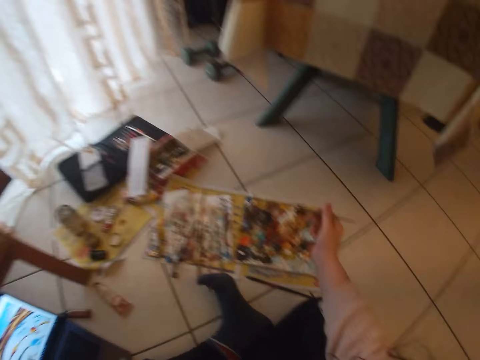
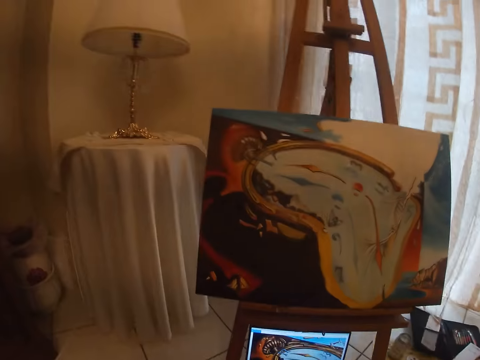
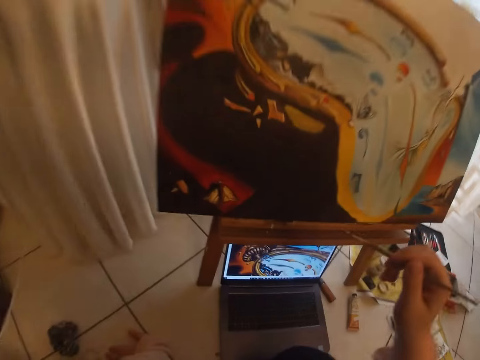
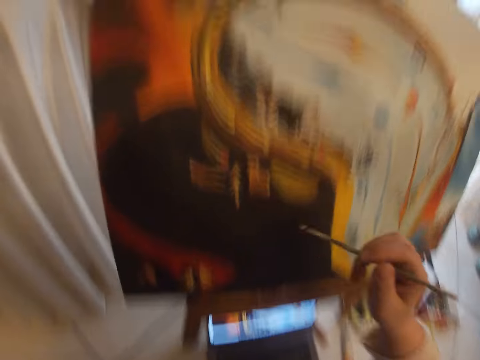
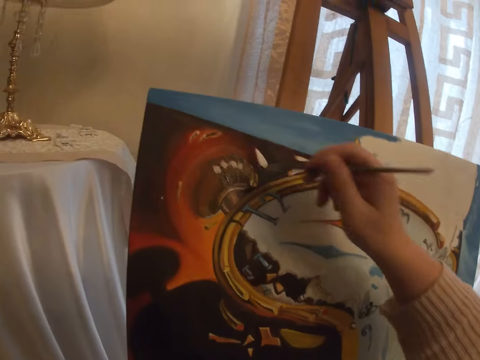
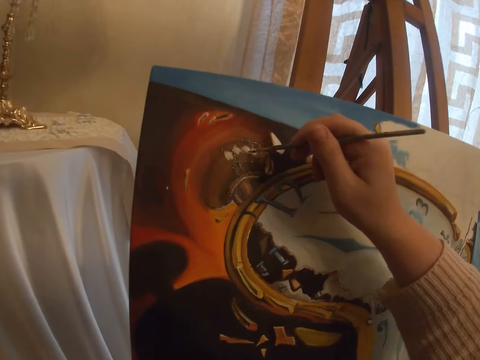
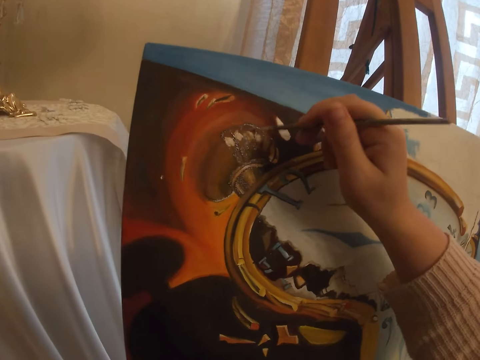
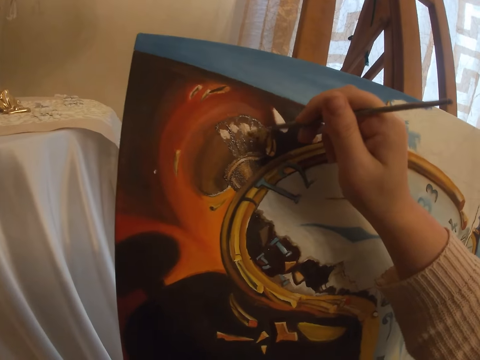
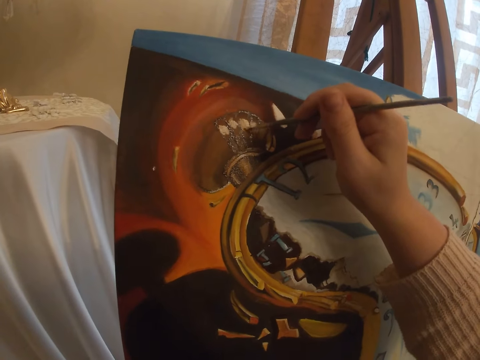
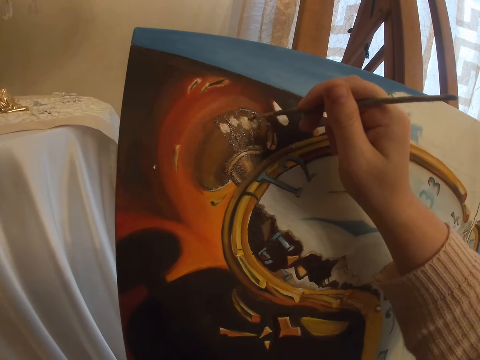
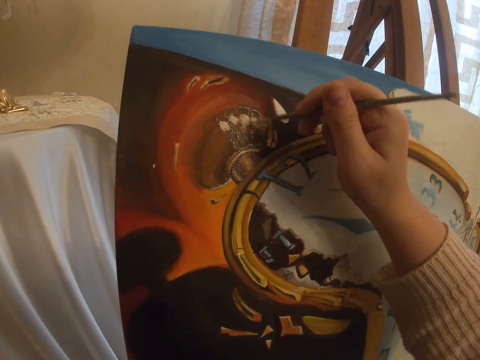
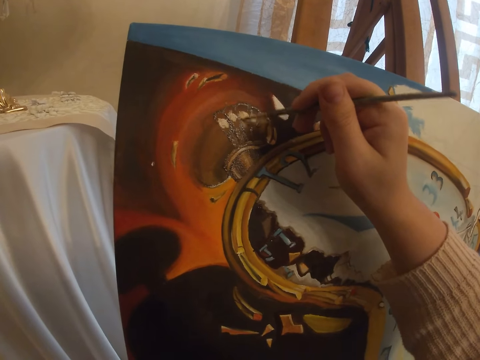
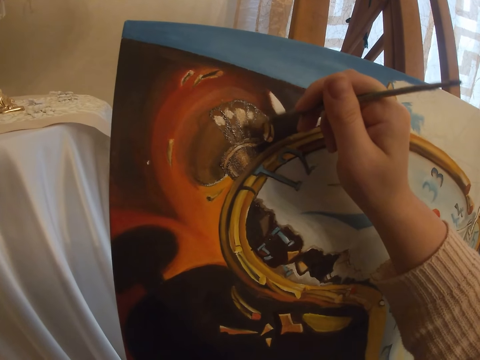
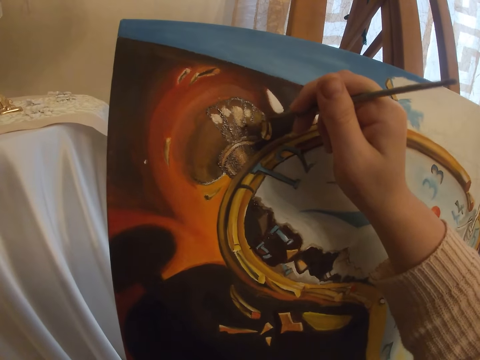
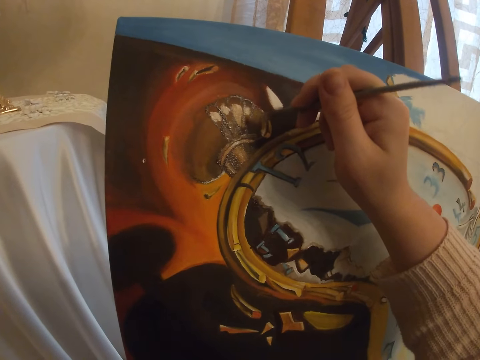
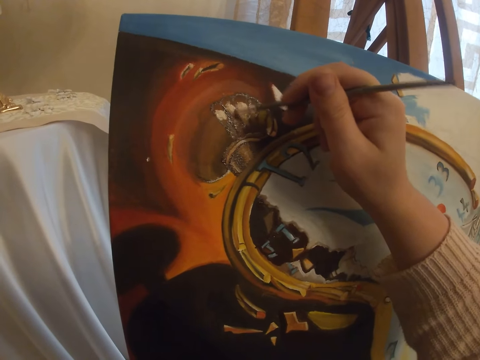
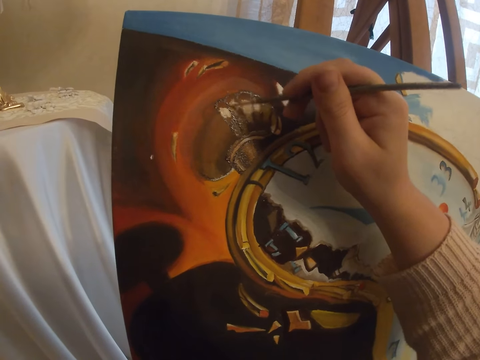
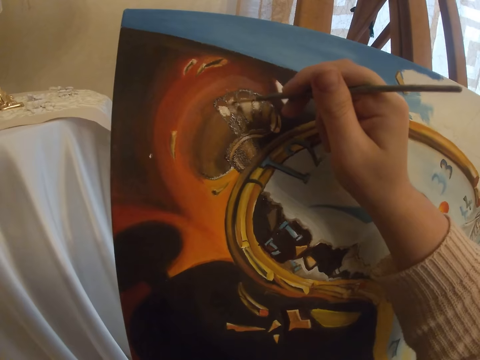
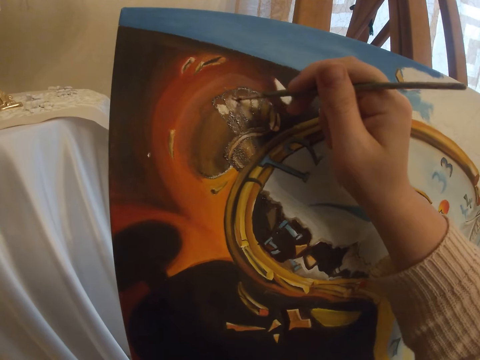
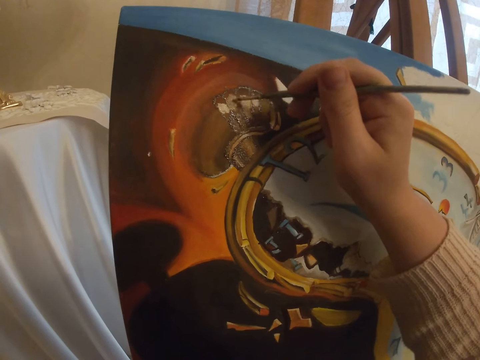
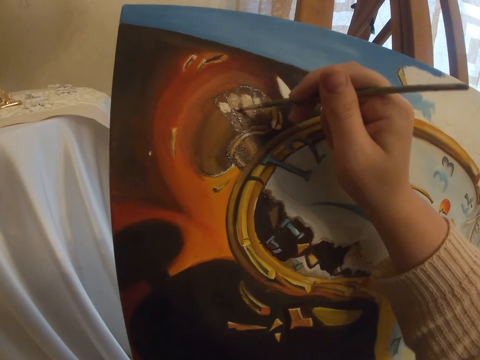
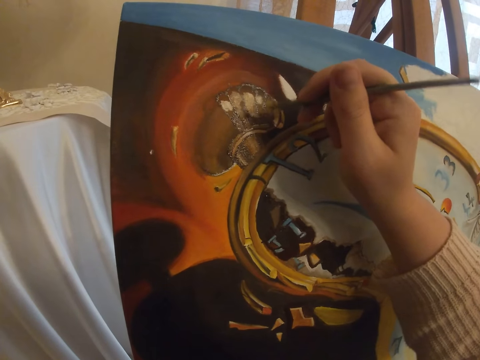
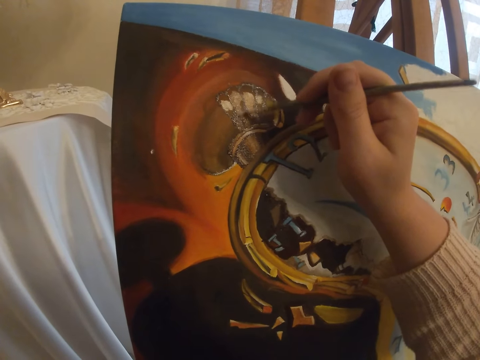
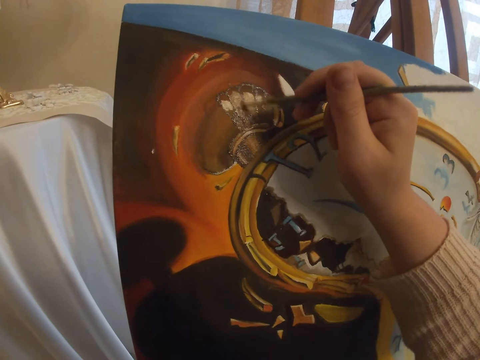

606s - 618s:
The camera wearer paints with the brush in her right hand the art on the canvas.

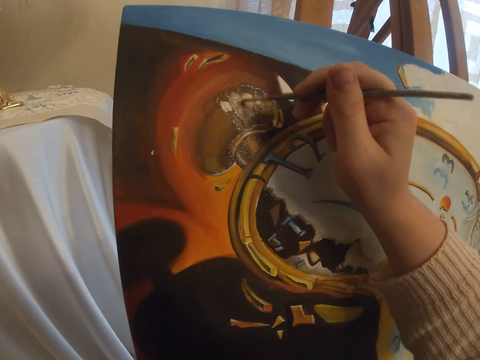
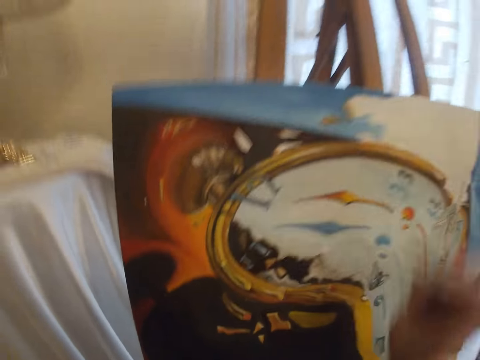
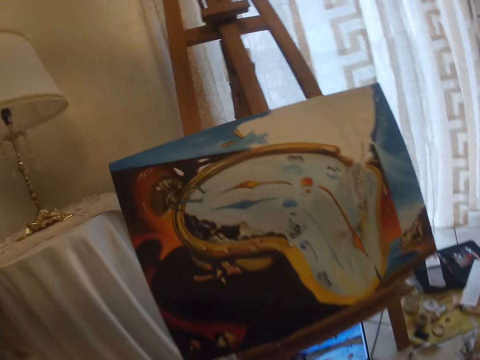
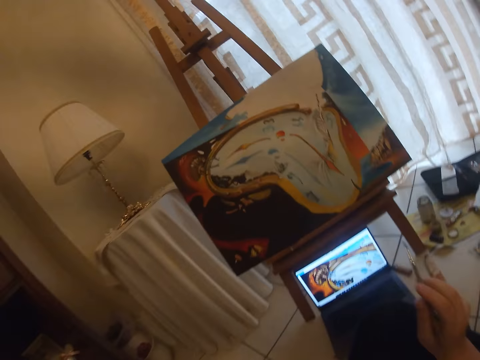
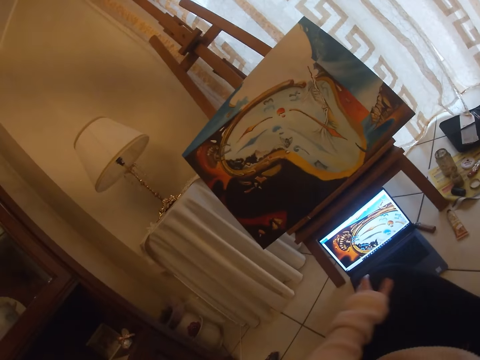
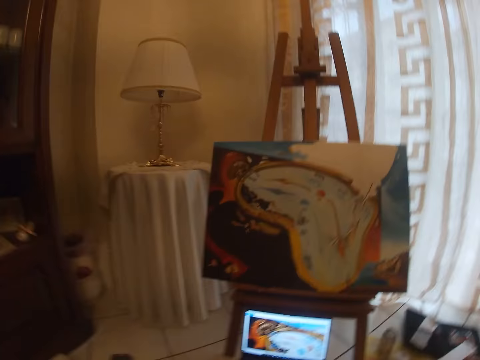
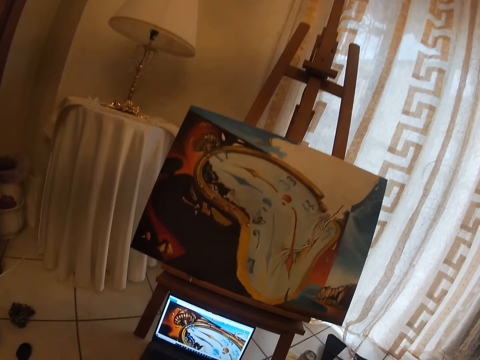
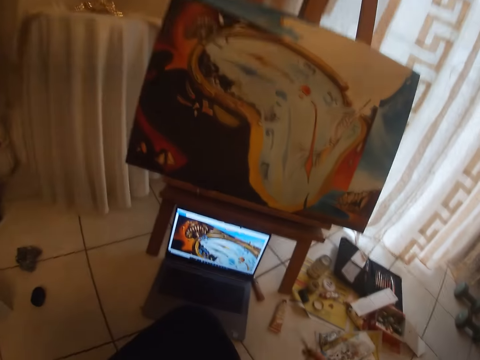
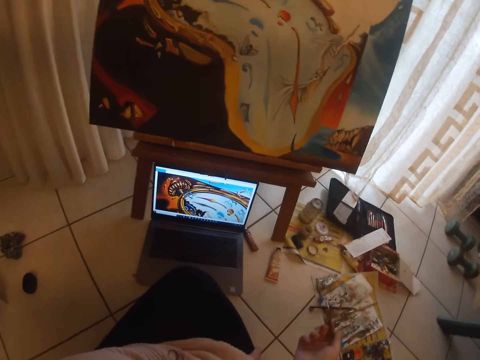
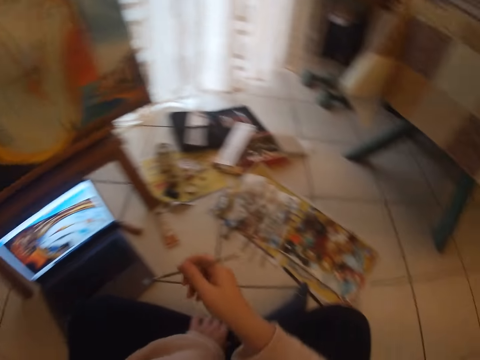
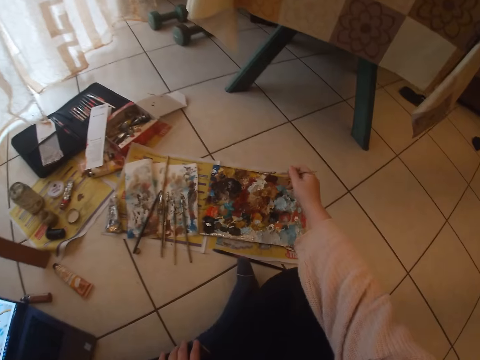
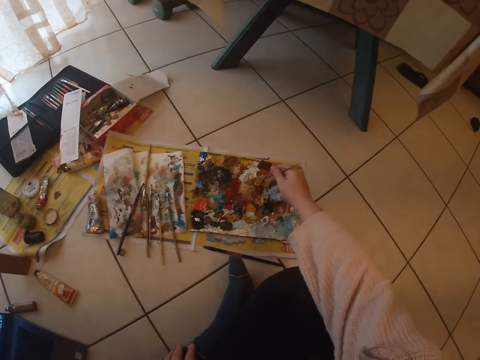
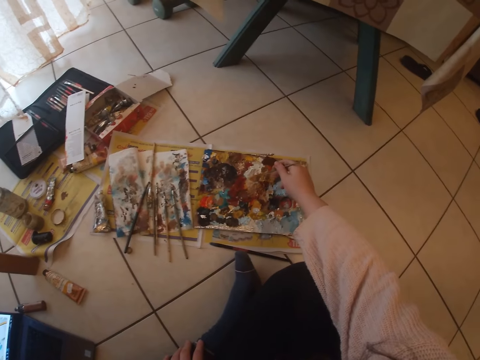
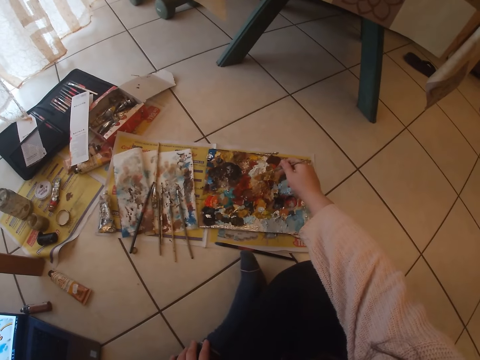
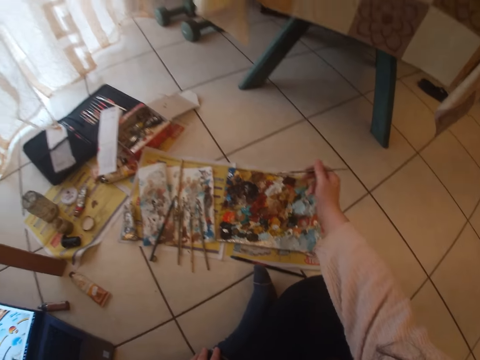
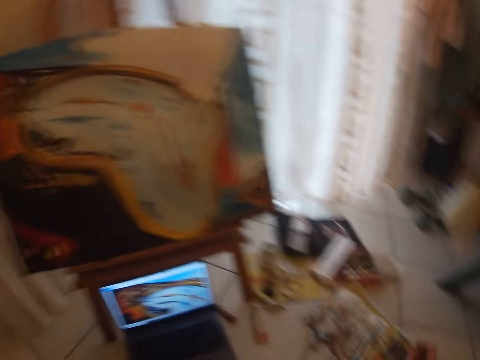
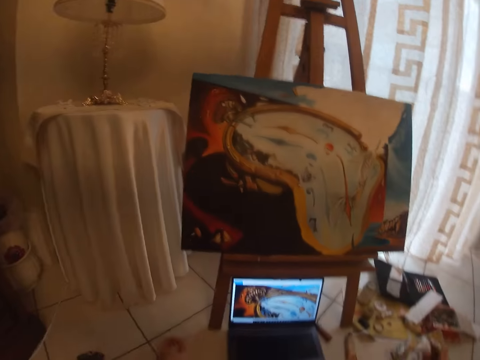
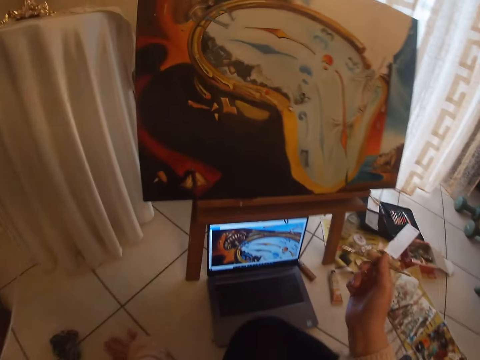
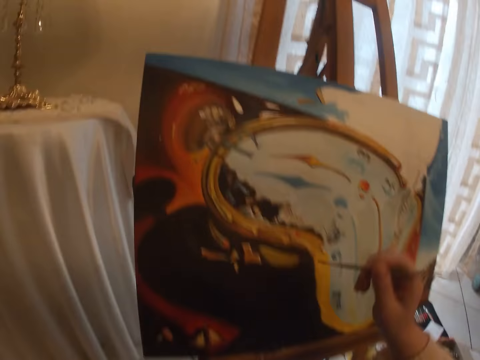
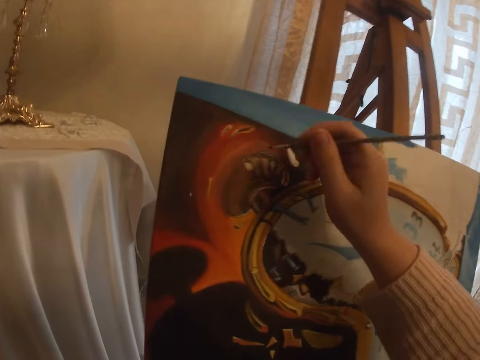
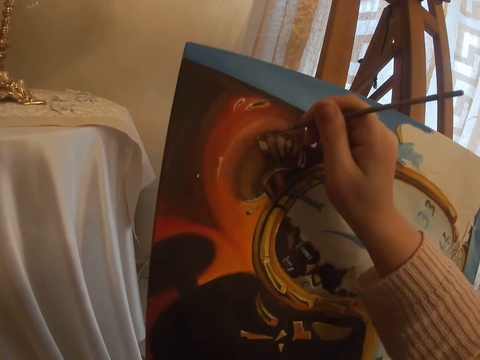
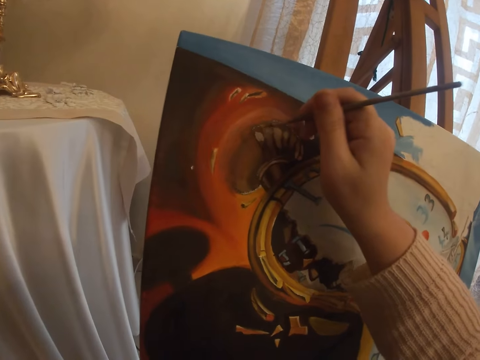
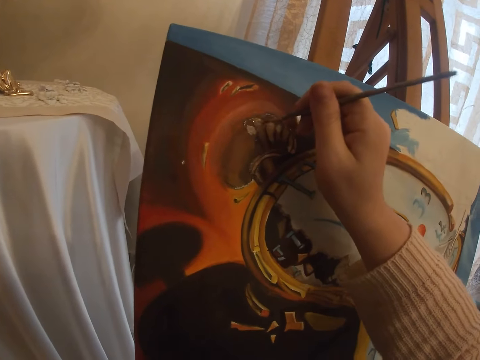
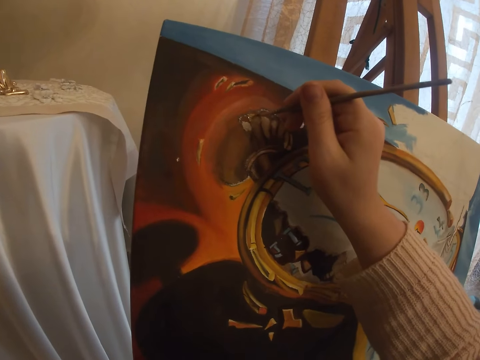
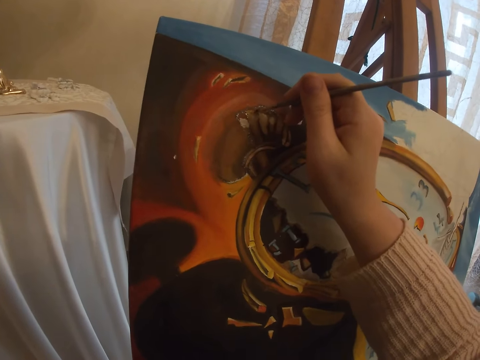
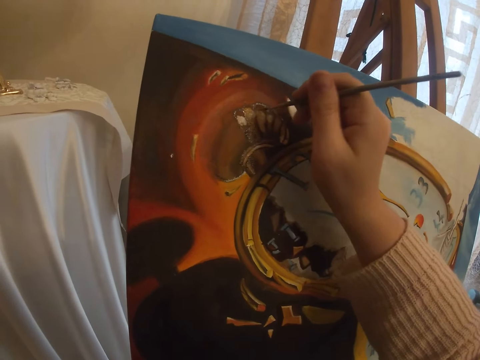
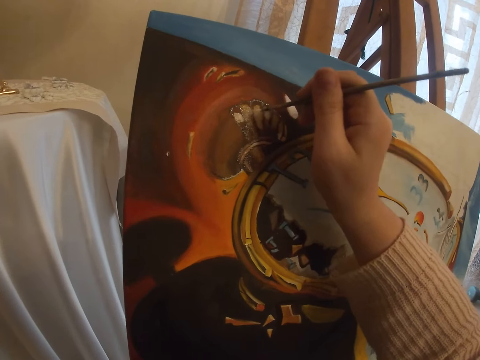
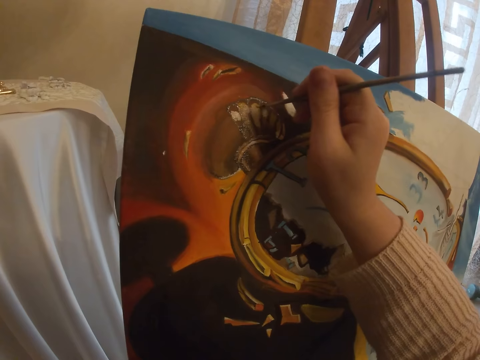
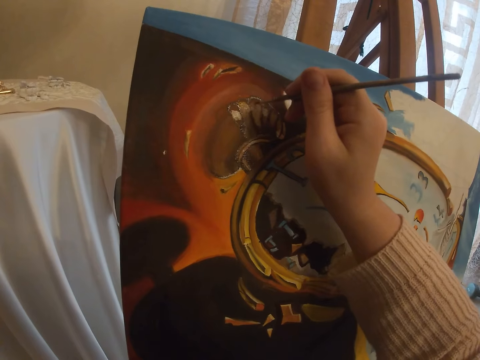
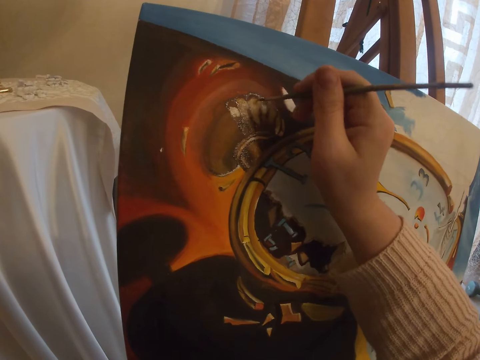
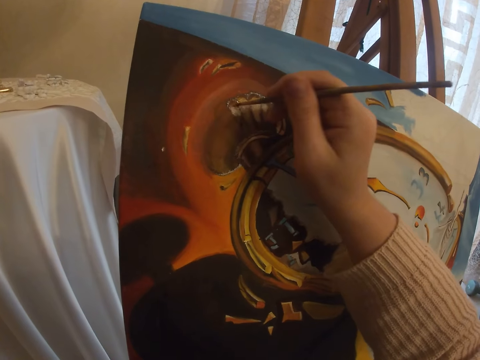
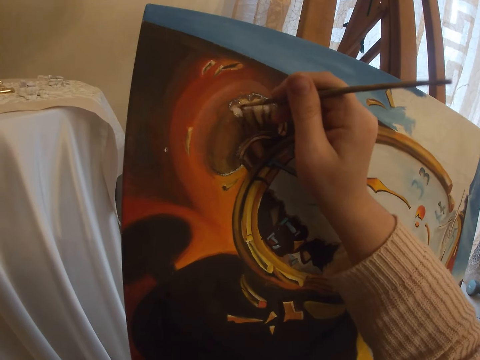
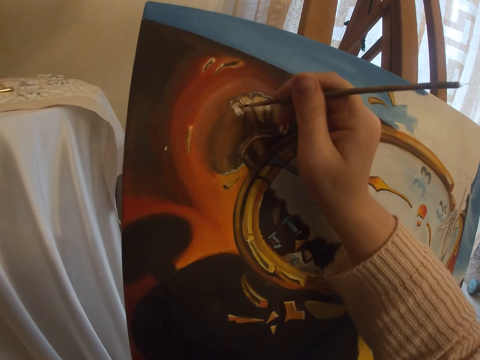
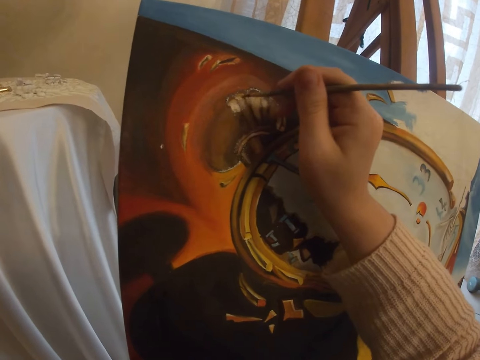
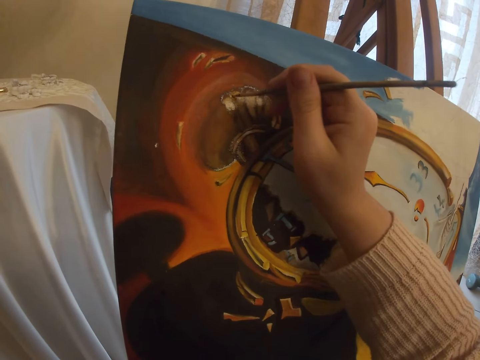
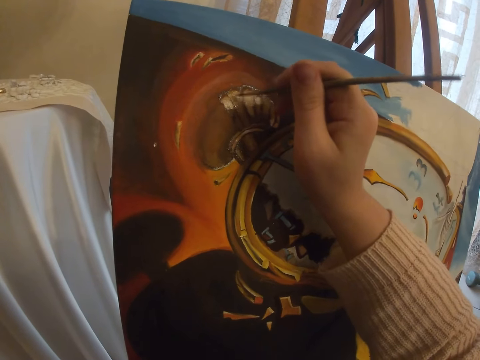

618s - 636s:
The camera wearer puts a hand on a leg. She picks paint from the paint board with the brush in her right hand. She checks the screen of the laptop. She paints with the brush in her right hand the art on the canvas.
